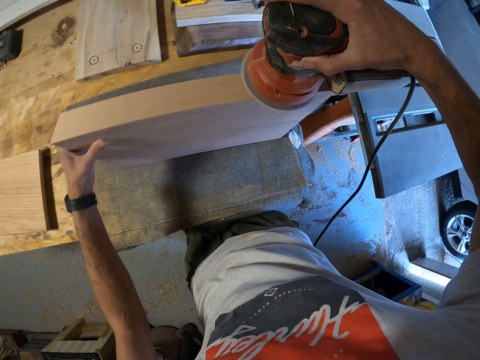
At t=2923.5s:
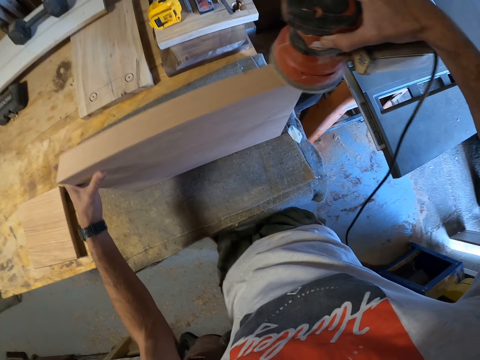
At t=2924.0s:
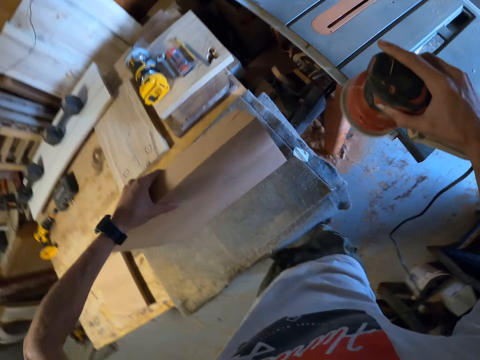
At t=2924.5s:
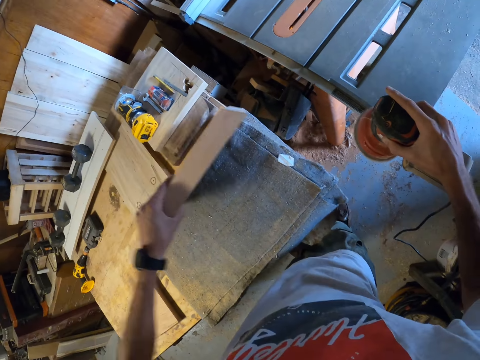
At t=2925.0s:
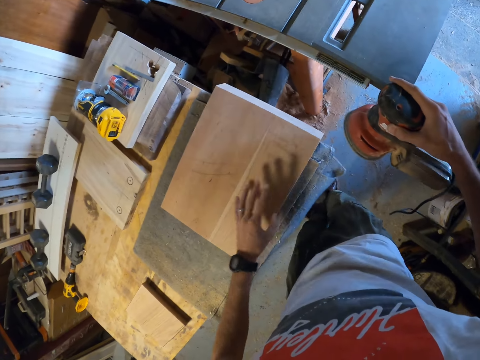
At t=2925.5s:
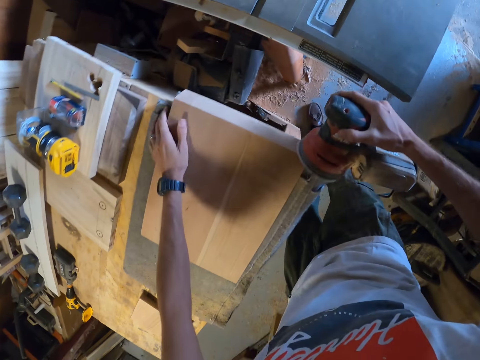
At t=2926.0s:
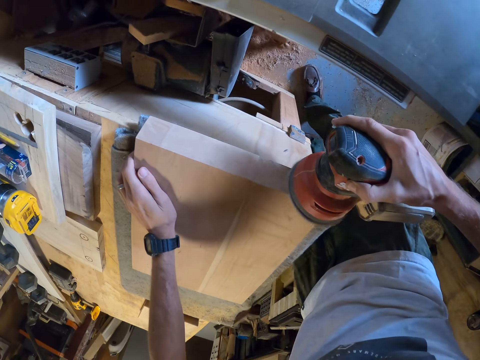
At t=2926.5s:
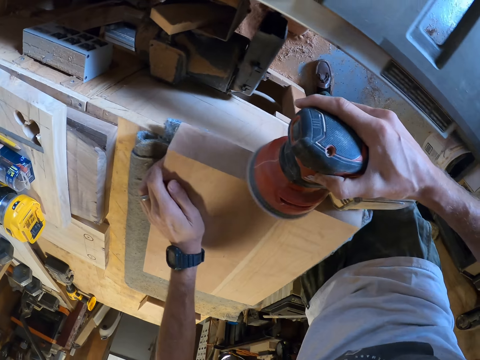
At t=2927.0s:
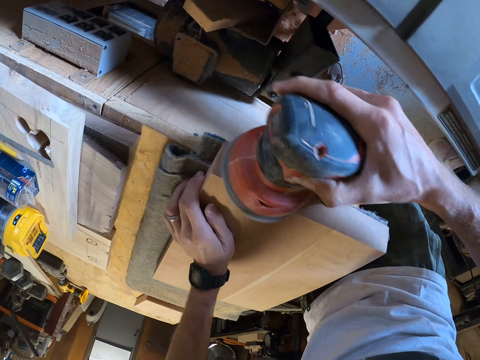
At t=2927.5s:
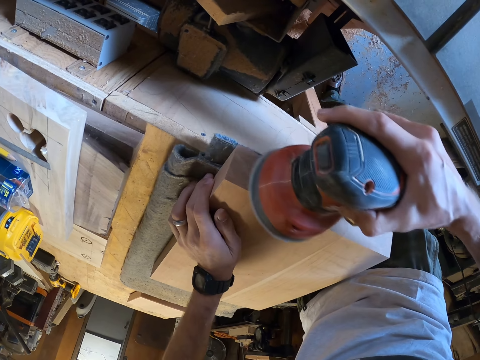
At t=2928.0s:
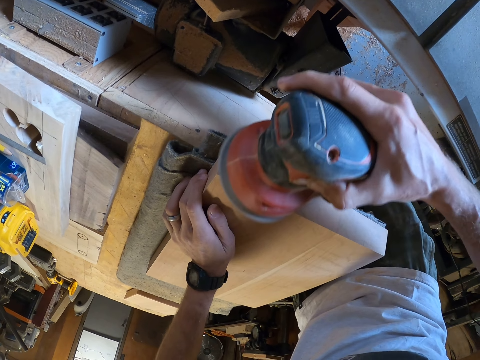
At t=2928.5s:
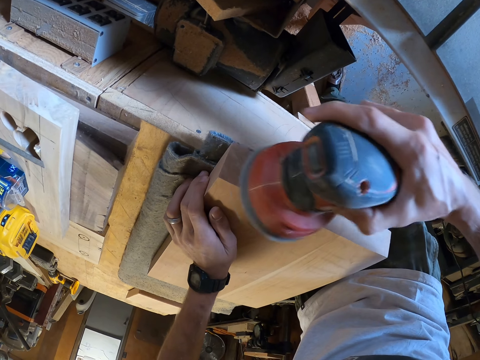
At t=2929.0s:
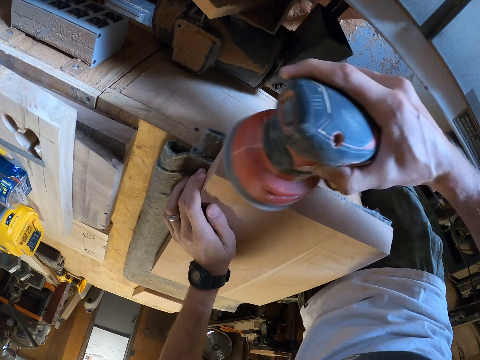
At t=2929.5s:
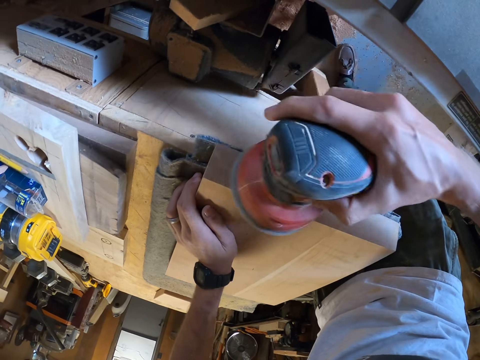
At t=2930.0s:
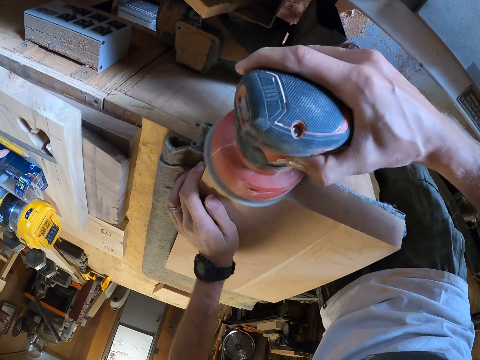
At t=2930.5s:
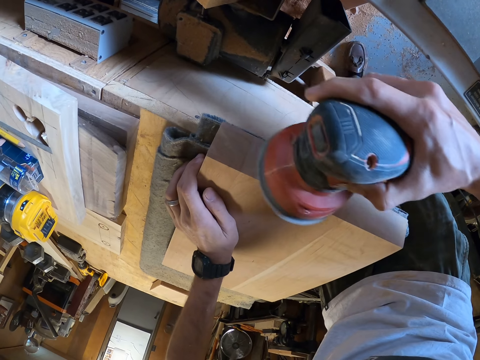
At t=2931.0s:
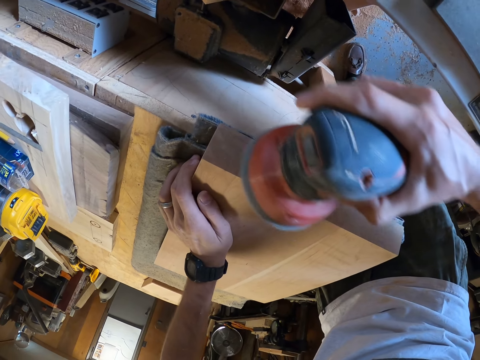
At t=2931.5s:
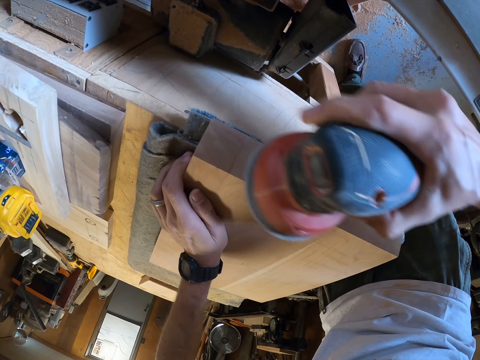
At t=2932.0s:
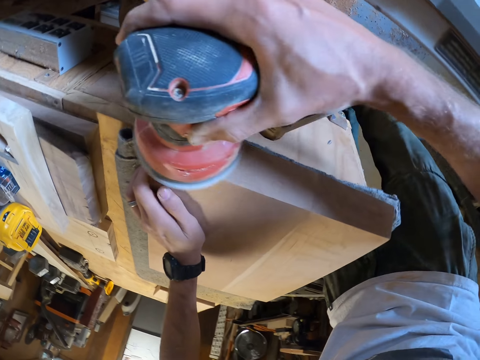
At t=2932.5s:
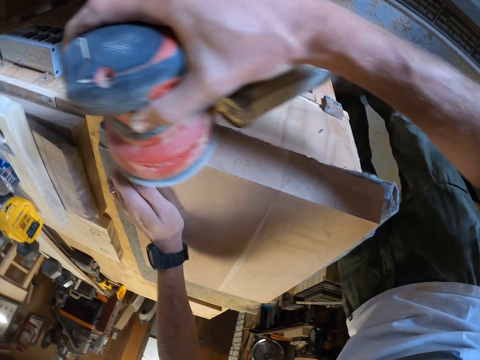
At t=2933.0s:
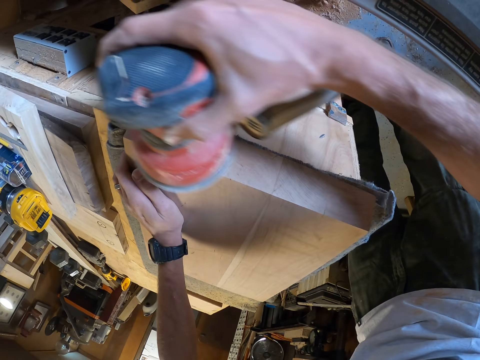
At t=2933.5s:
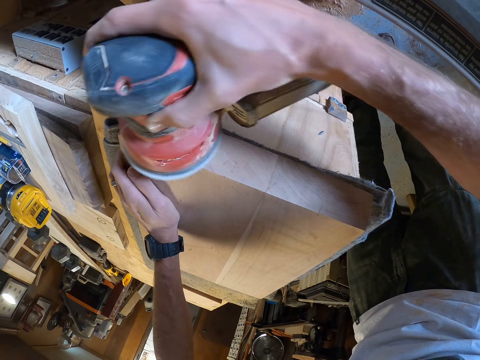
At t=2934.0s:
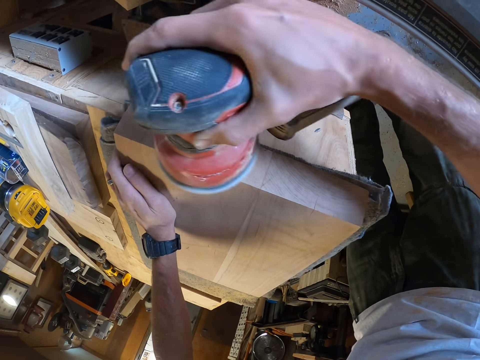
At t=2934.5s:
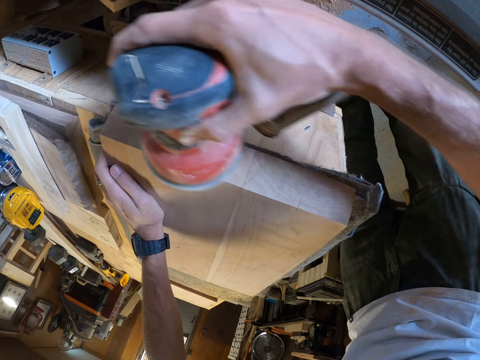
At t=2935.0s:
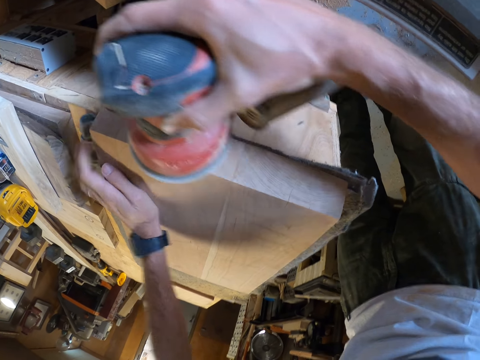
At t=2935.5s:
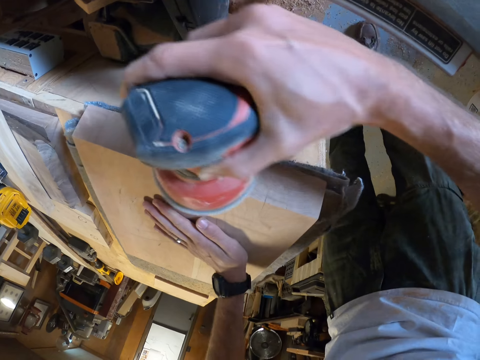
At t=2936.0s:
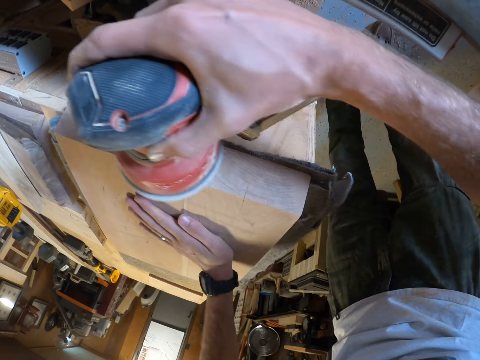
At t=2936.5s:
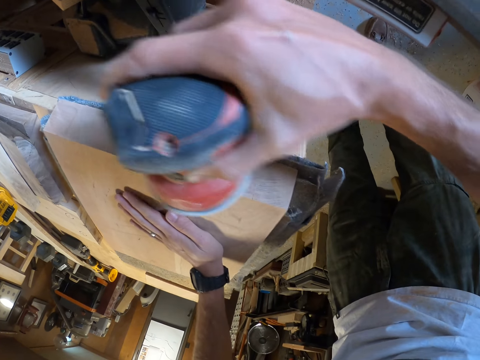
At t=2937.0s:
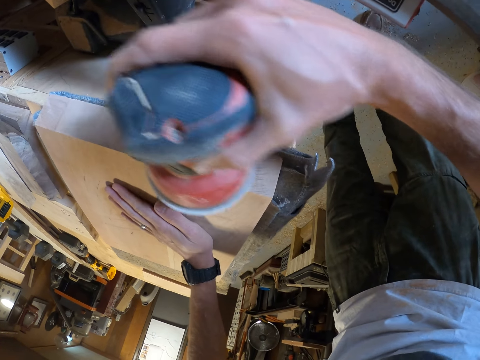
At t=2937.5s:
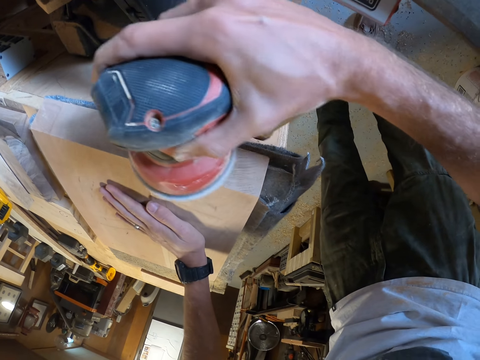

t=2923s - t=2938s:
The camera wearer turns the wood plank onto another side with his left hand. He holds the sander and holds the wood. He sands the right side of the wood plank with the electric sander. He smoothens on the edge of the wood.

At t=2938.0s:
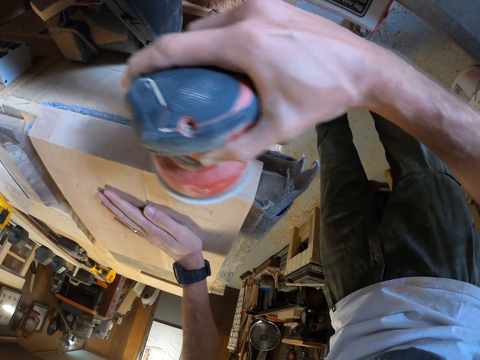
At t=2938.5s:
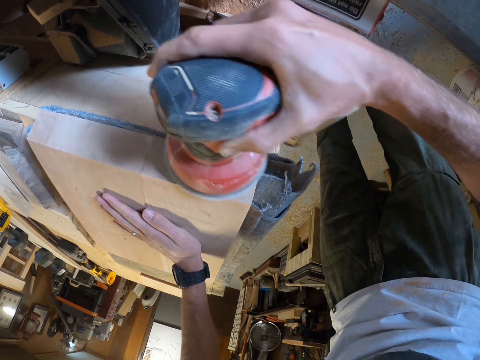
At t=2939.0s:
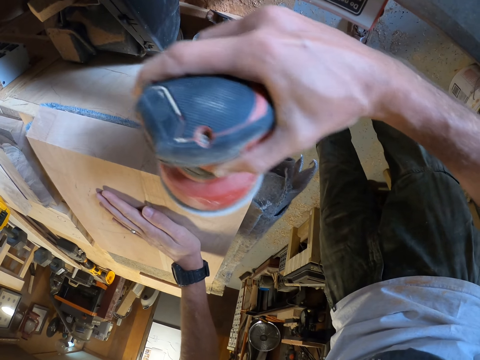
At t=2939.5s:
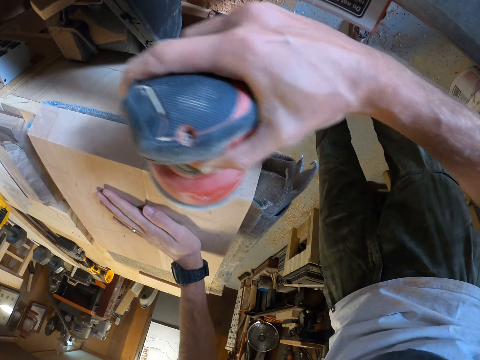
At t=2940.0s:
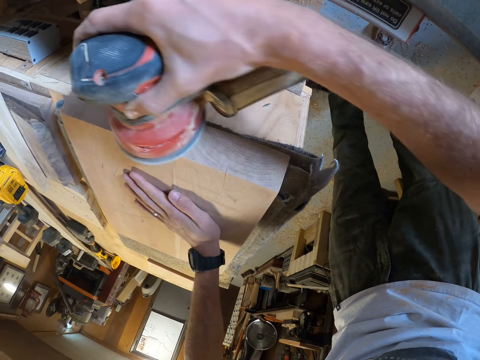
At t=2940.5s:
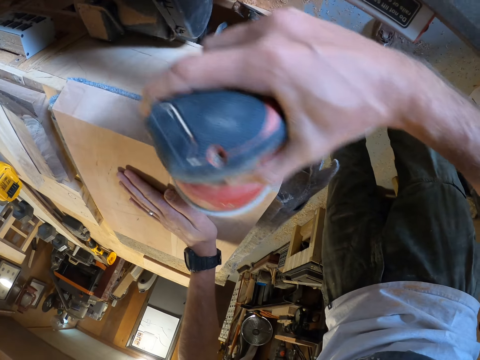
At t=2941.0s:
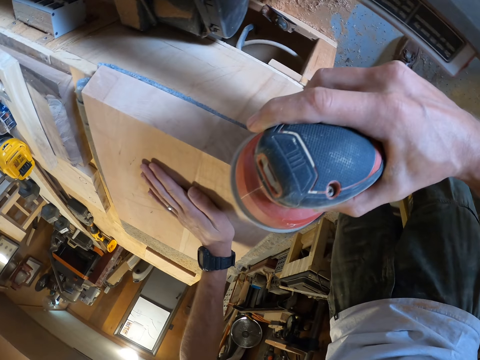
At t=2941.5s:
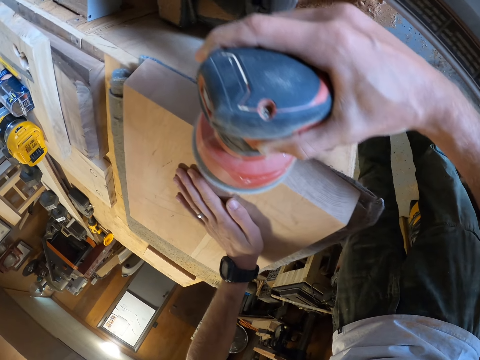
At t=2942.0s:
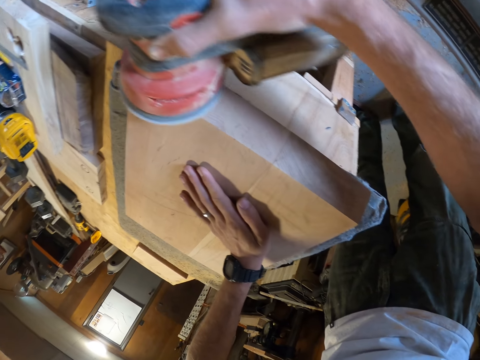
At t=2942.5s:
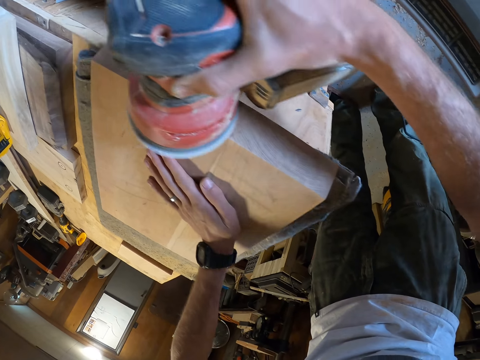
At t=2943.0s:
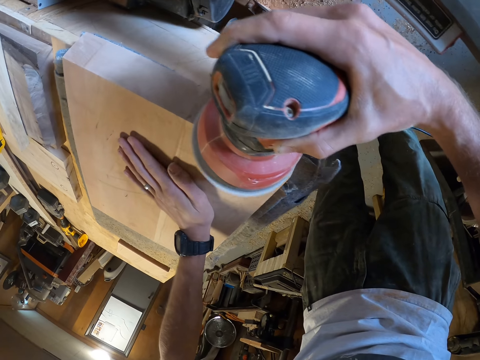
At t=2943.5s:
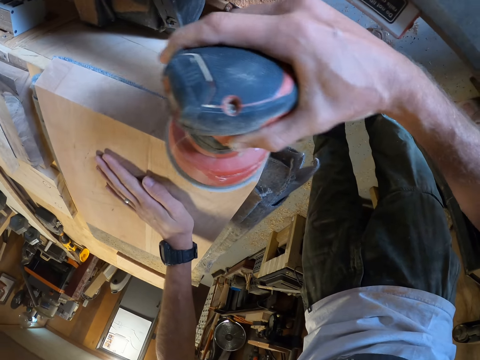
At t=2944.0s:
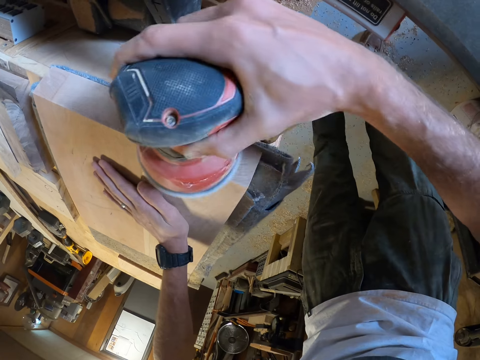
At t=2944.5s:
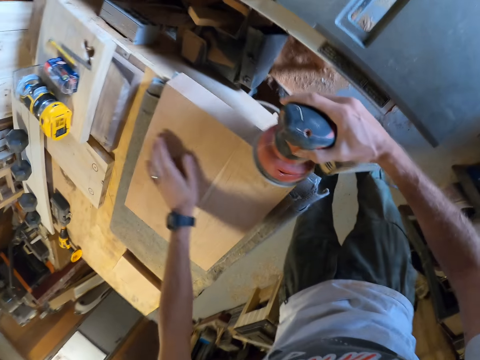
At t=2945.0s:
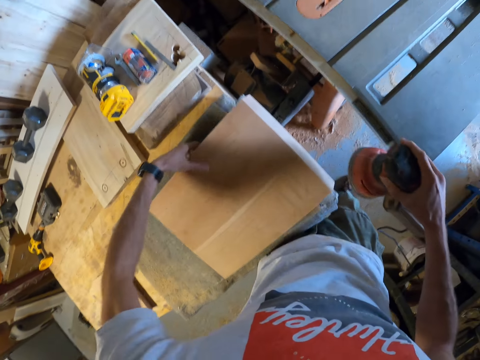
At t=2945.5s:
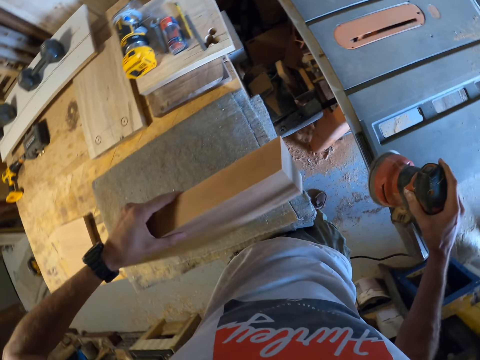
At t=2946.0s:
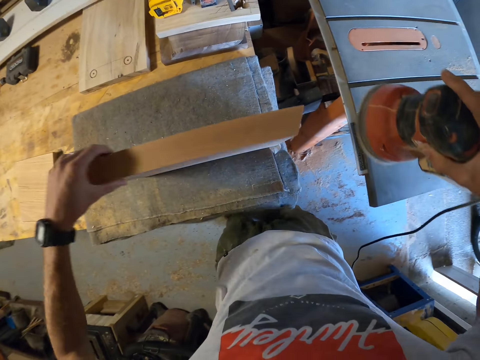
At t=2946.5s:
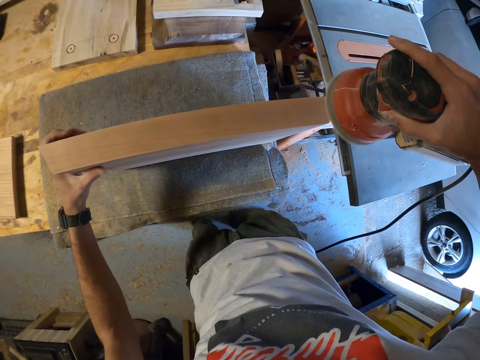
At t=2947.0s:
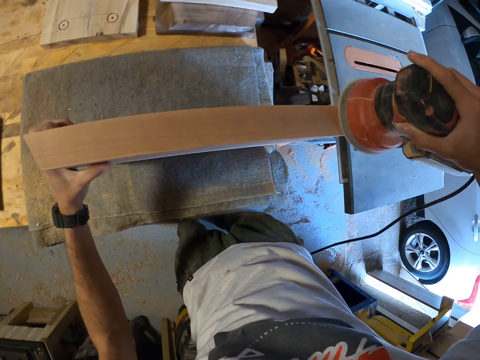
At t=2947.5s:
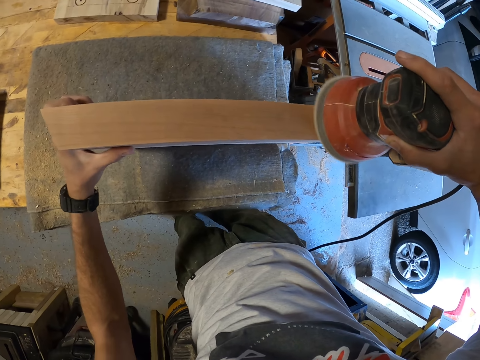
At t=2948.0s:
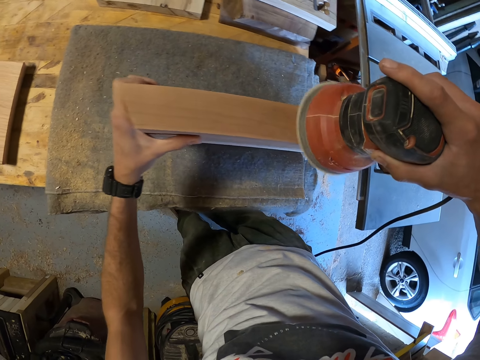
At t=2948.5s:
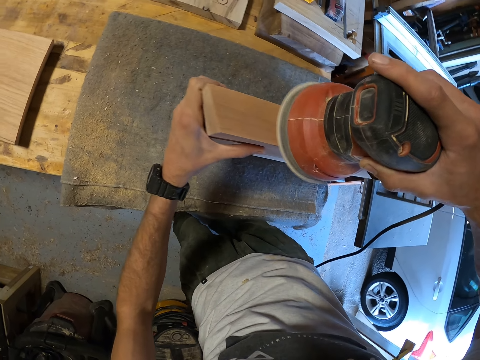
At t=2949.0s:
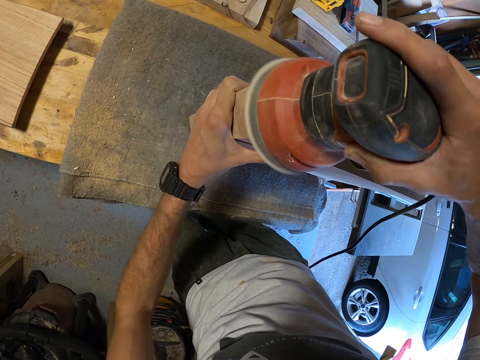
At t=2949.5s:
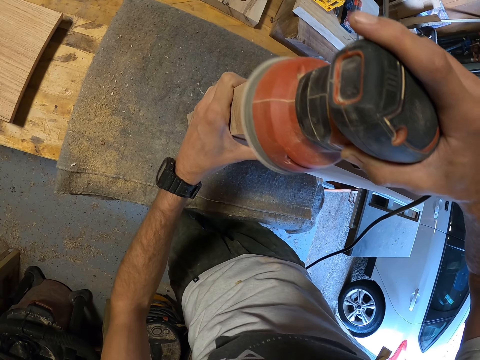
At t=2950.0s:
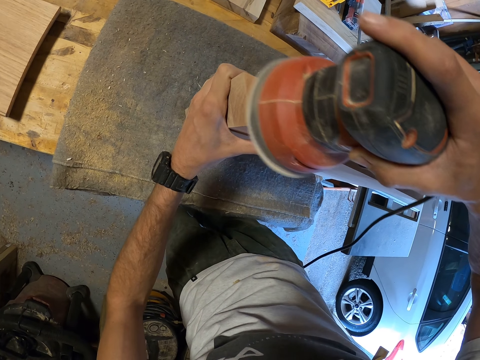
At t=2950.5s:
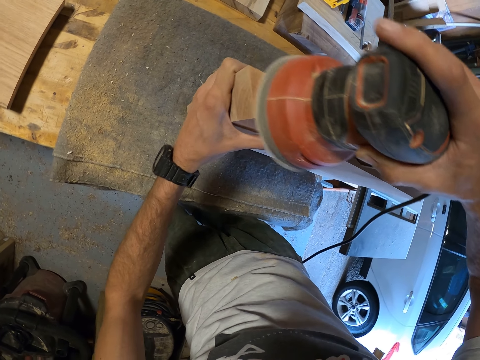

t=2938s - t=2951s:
The camera wearer holds the wood. He turns the wood plank onto another side with his left hand. He holds the sander. He sands a side of the wood plank, with its face up, with the electric sander.
